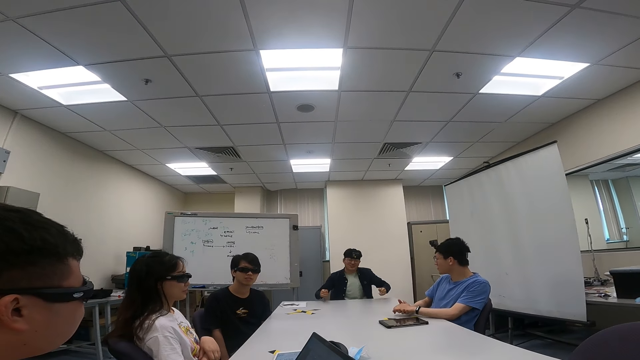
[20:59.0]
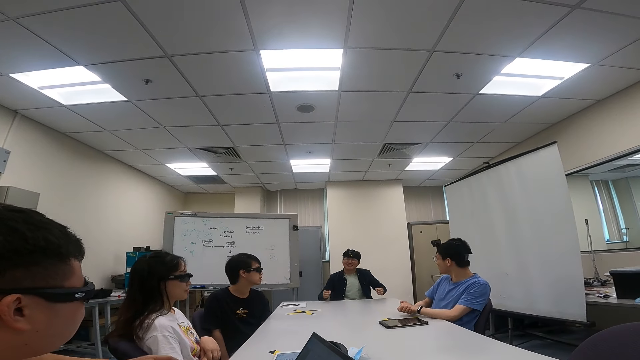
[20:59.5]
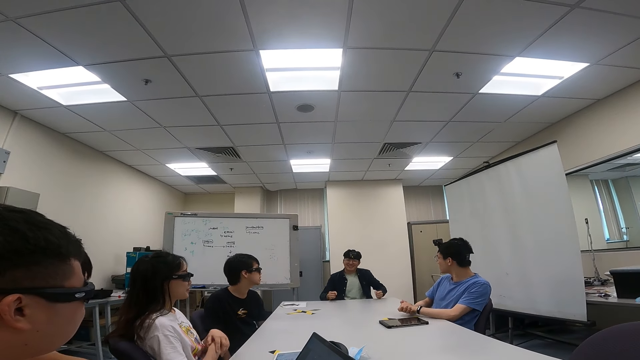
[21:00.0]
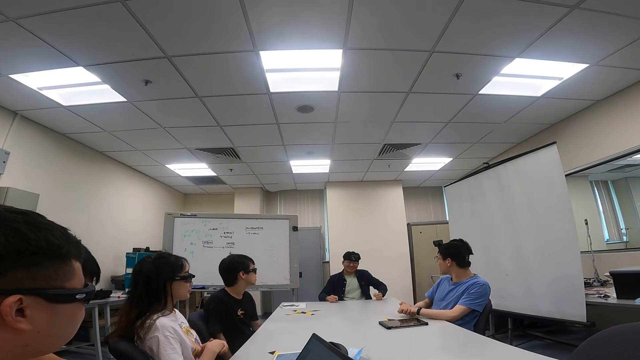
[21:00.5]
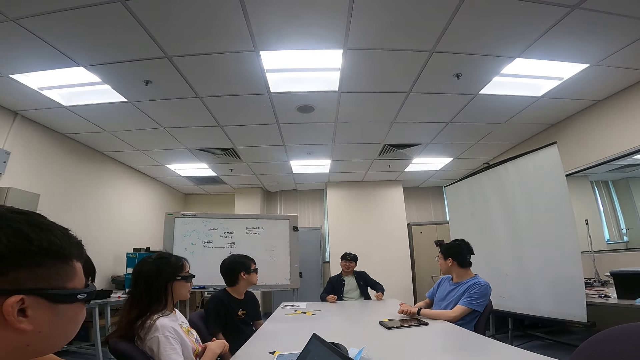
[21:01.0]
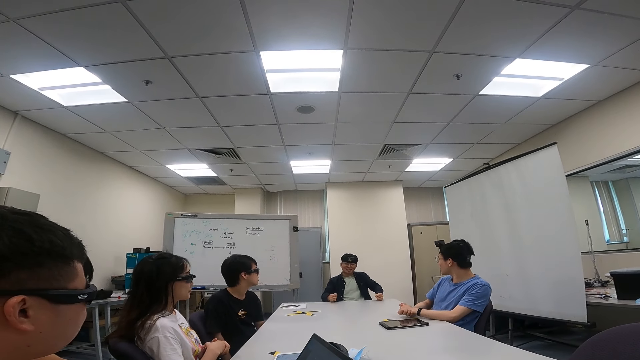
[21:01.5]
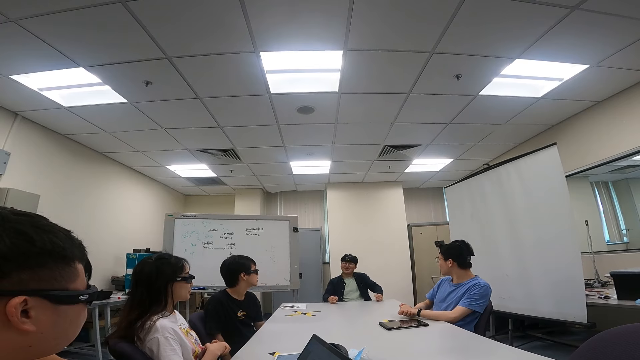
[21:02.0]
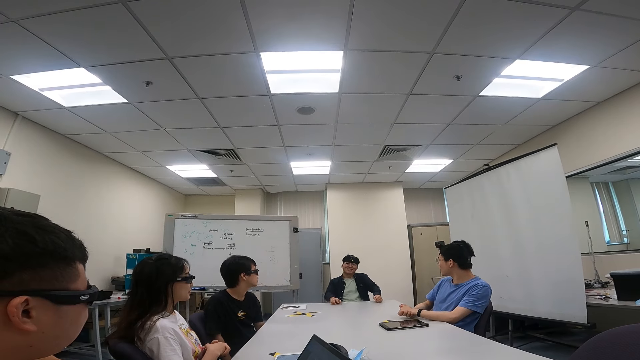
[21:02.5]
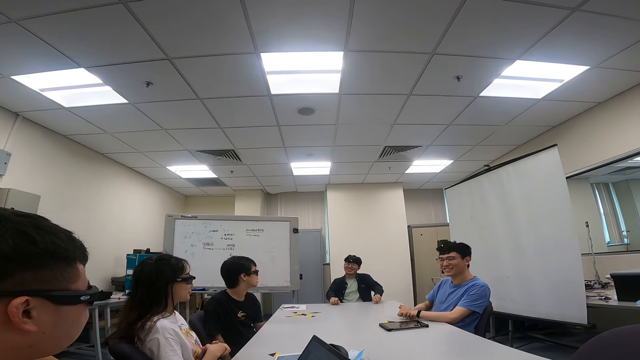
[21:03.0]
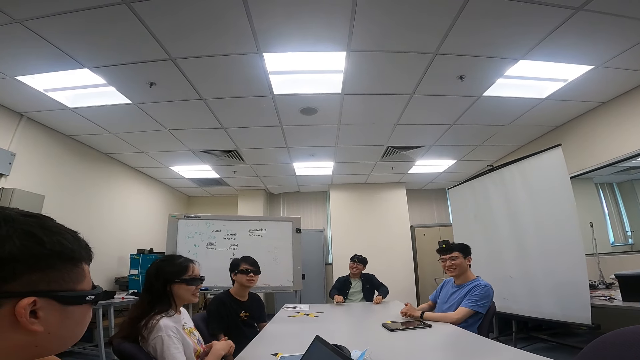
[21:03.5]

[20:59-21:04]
A man addresses the congregation.

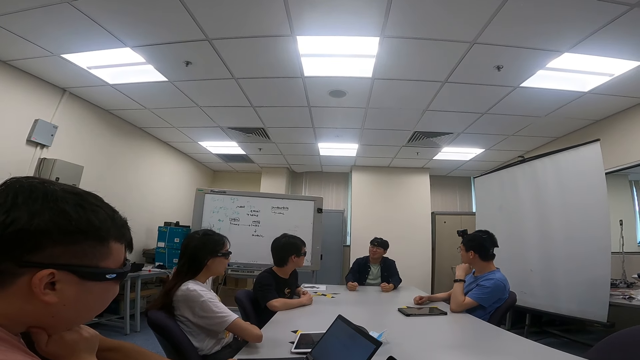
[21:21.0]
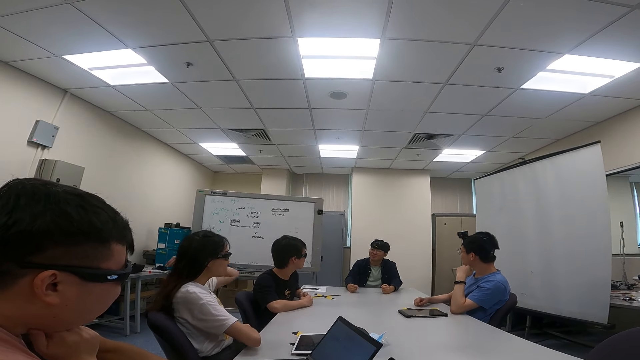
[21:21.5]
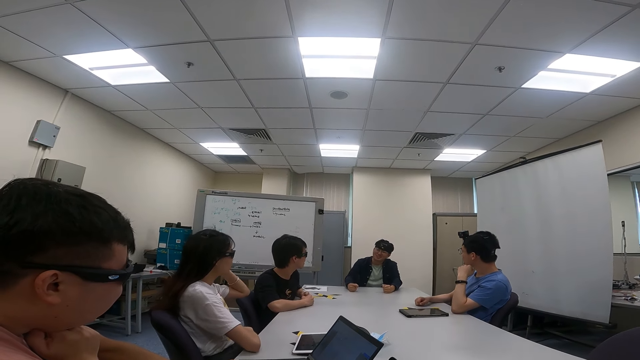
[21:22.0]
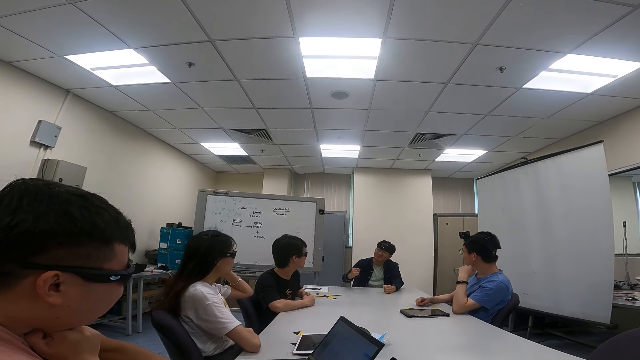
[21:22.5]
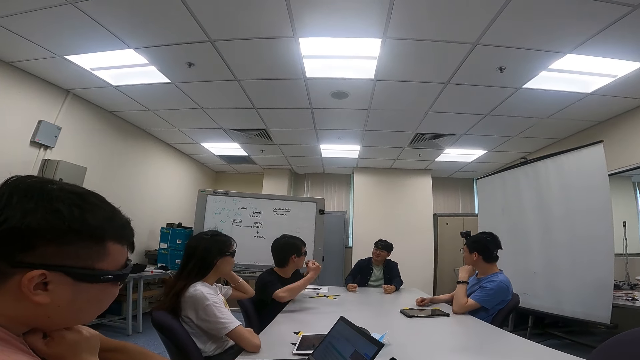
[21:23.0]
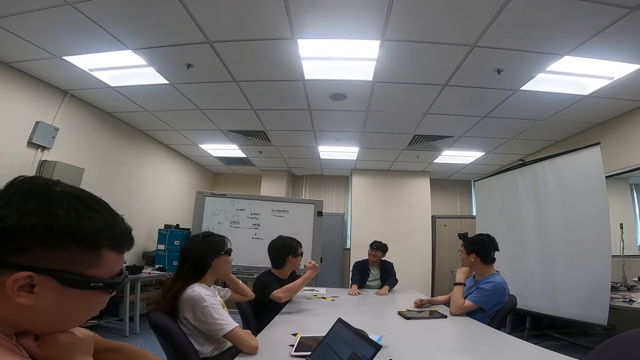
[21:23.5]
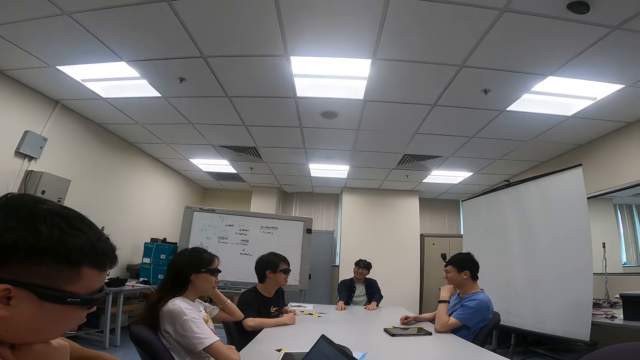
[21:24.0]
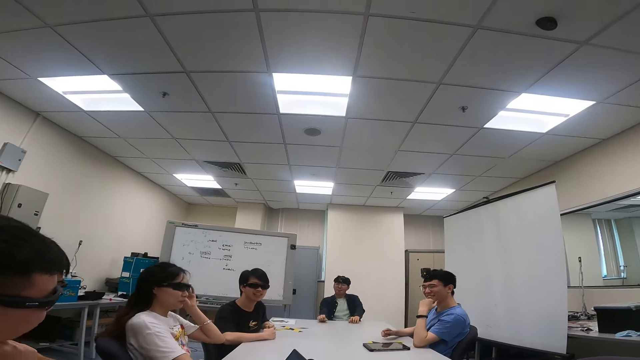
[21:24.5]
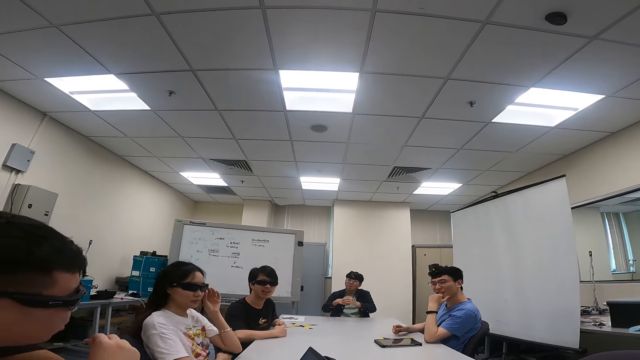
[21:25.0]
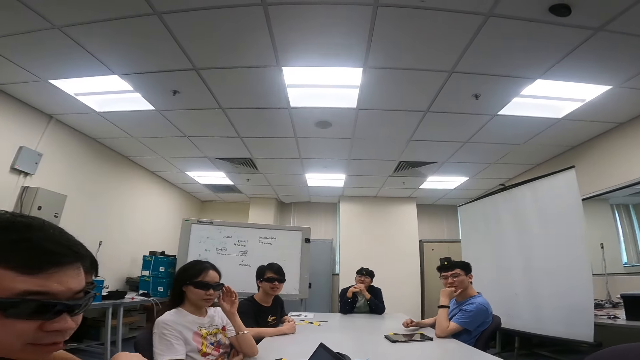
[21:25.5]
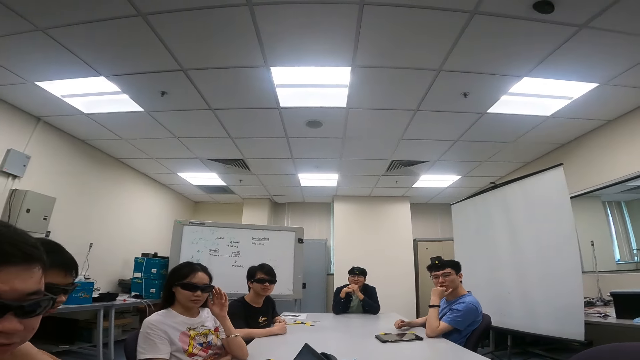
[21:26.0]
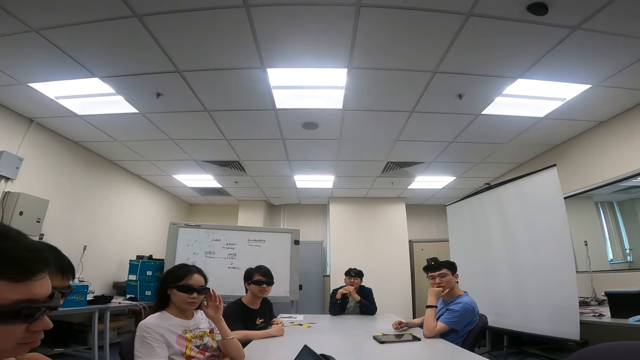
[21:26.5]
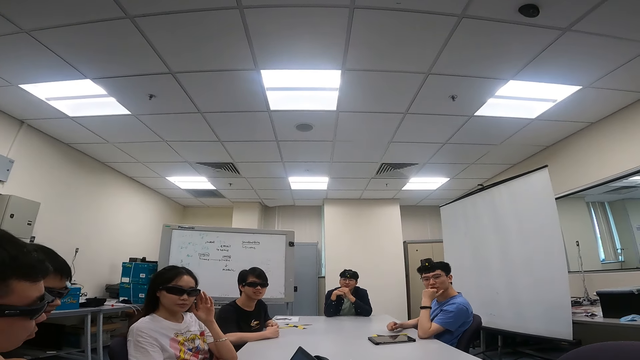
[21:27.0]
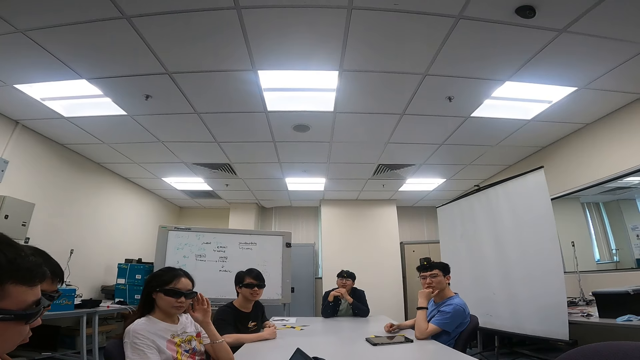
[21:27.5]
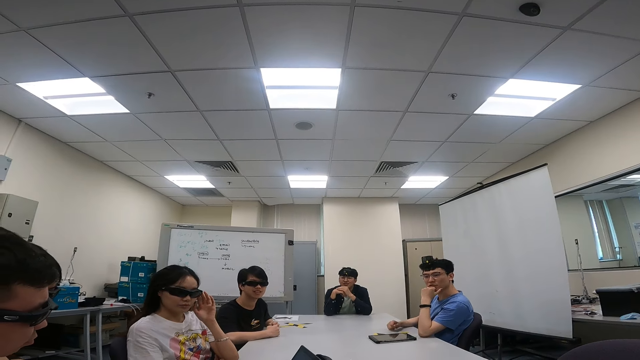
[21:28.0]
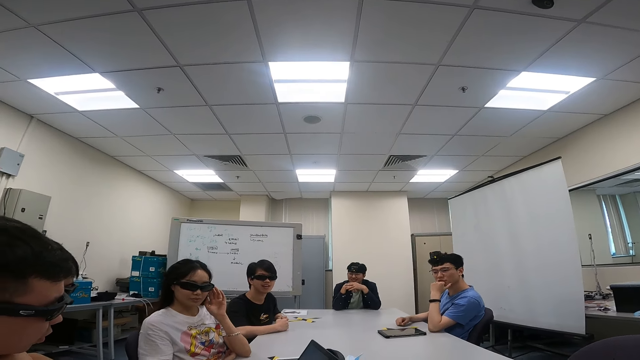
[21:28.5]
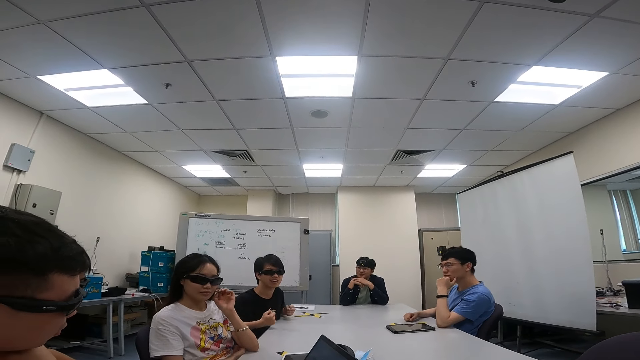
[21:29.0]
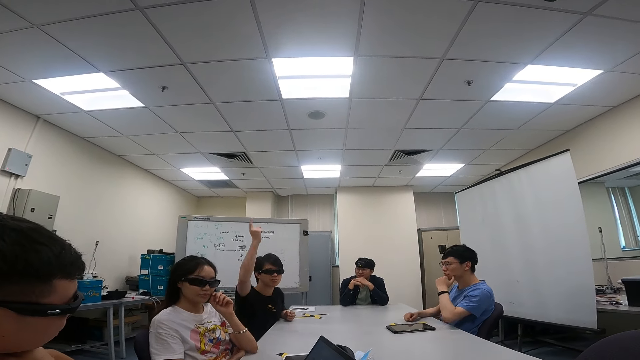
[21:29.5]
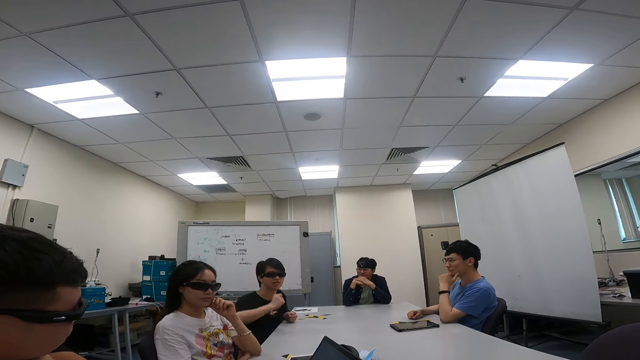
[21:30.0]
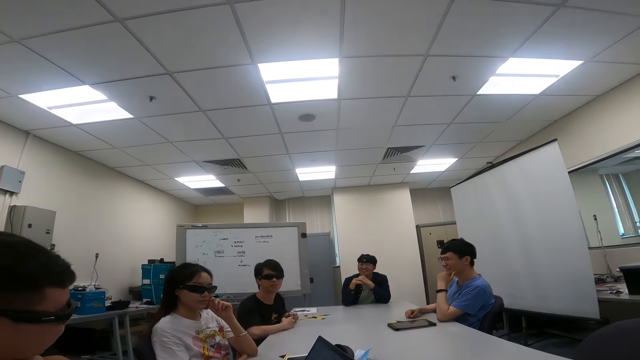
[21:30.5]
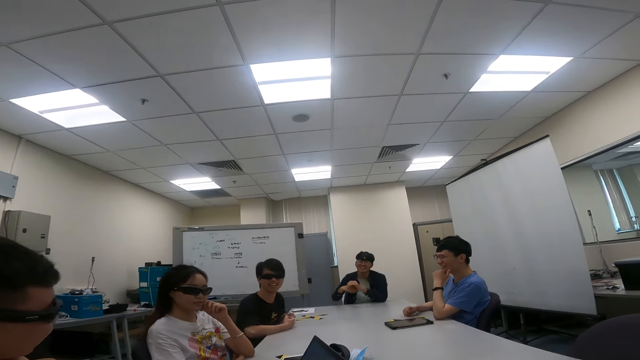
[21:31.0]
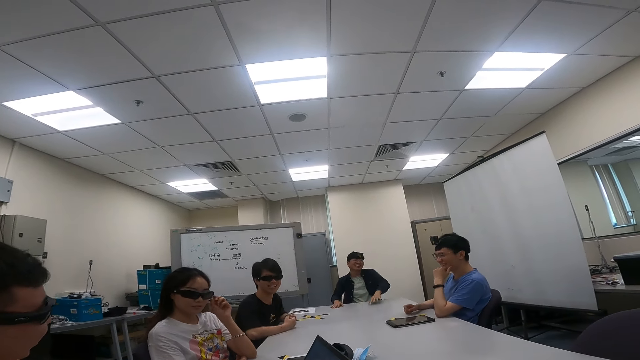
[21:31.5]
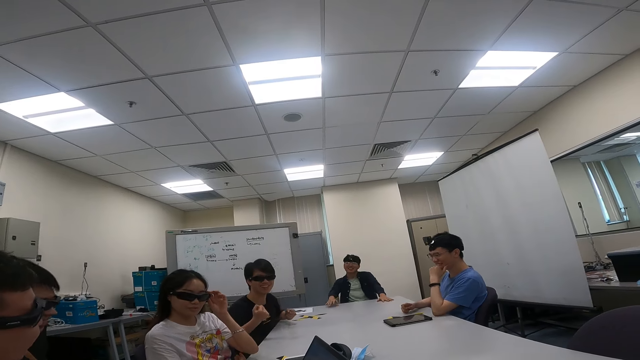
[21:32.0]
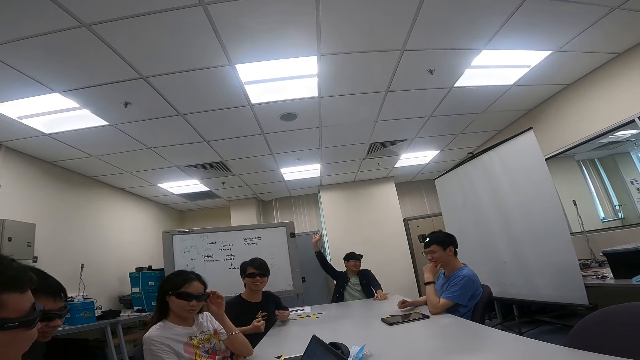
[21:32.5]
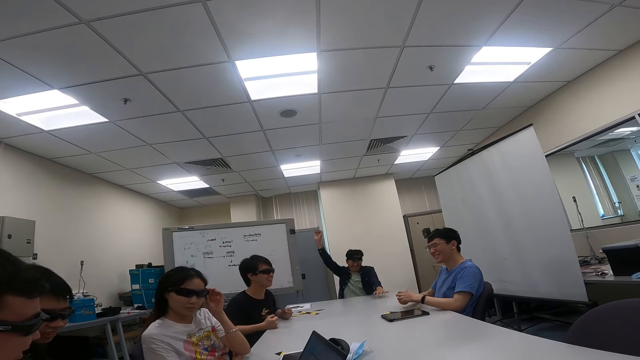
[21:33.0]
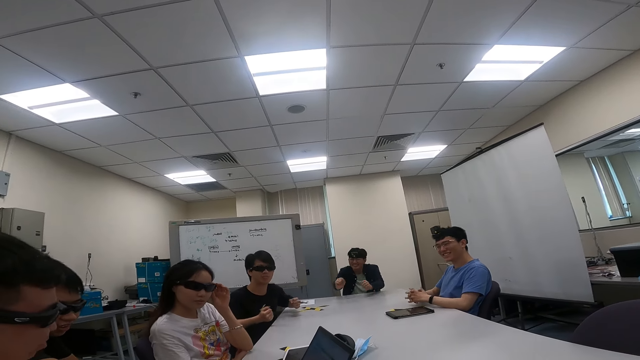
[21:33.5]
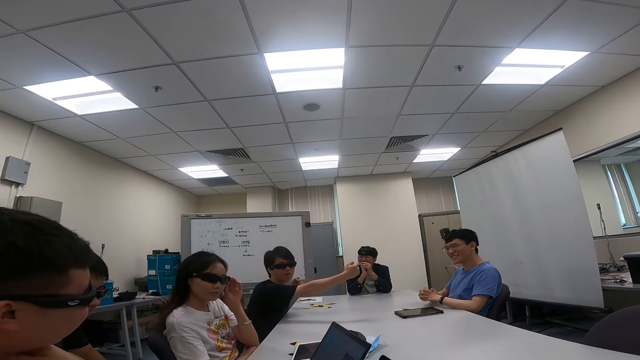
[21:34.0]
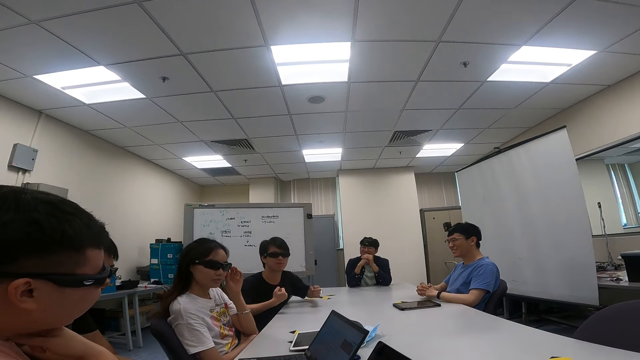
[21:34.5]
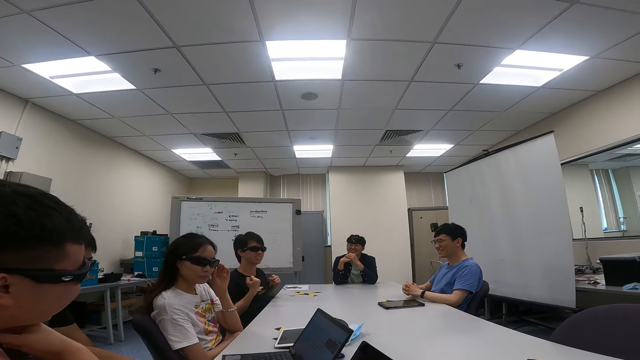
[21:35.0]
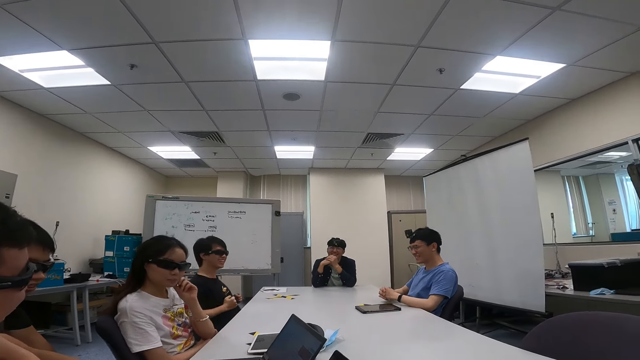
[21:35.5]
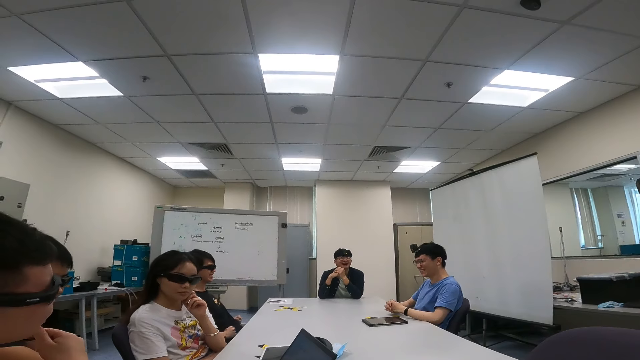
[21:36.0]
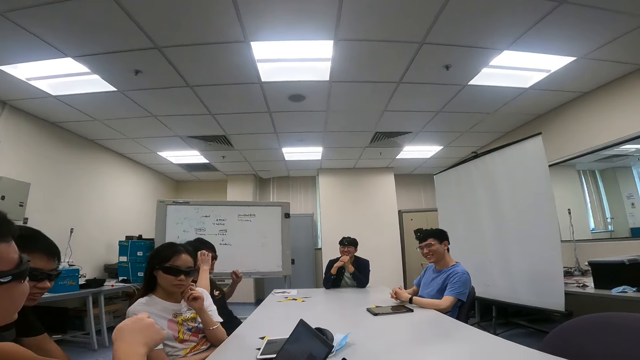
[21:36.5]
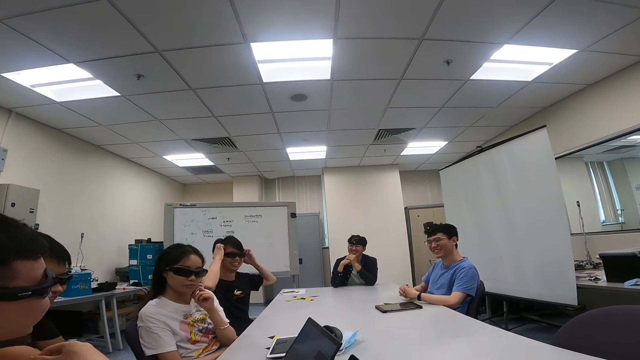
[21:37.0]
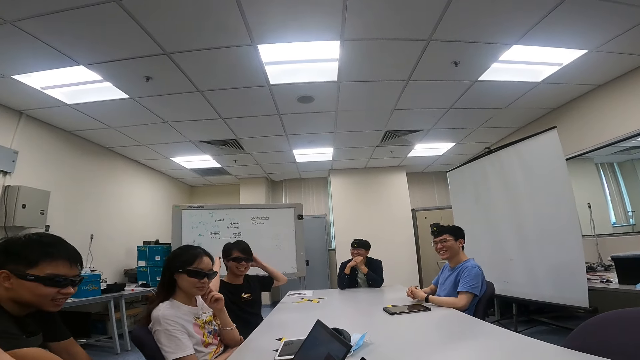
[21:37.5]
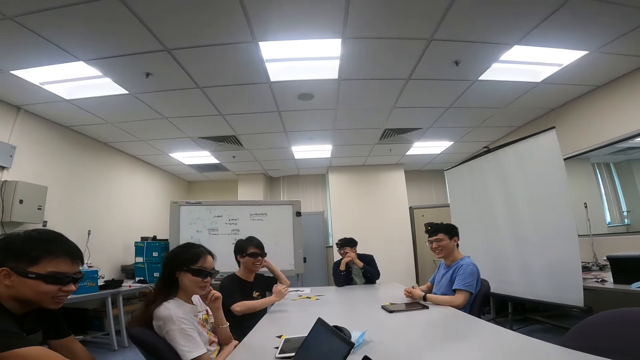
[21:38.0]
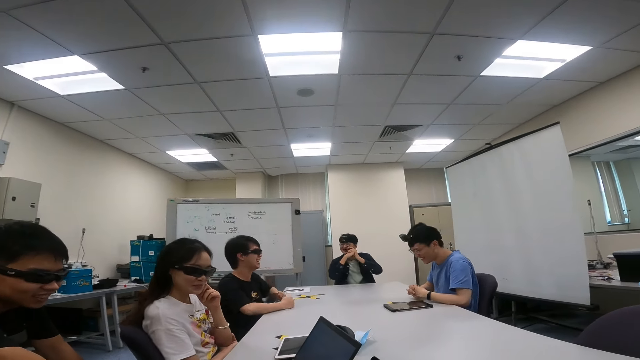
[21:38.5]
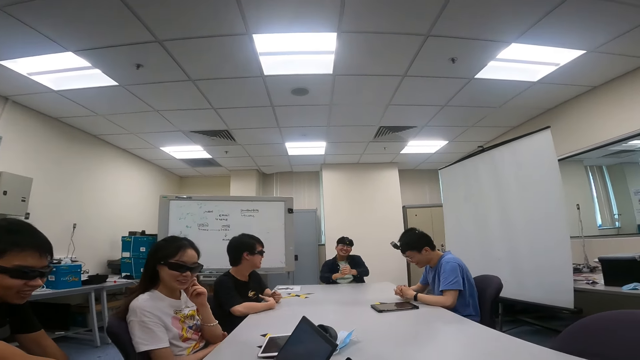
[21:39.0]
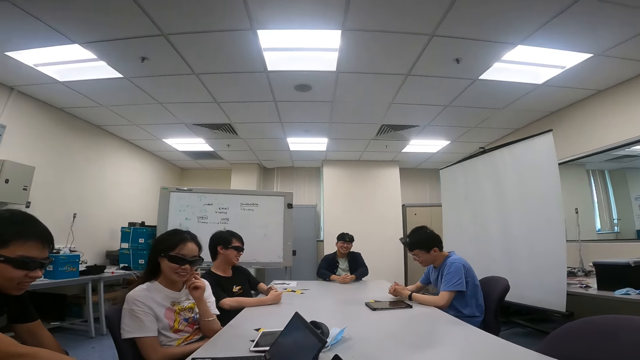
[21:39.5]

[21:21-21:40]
A man addresses the congregation. A person moves both hands. The camera wearer talks to another person, the first person and the man. The first person raises the right hand. The man raises the right hand. The first person moves both hands. Another man holds his head. A third person, the first person and the man laugh at each other.
